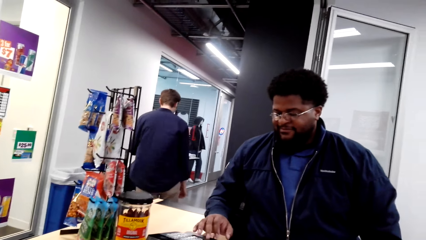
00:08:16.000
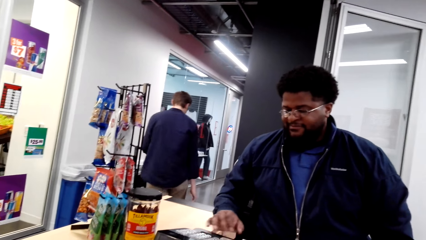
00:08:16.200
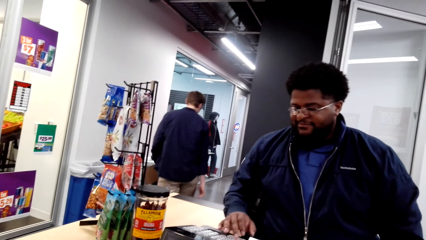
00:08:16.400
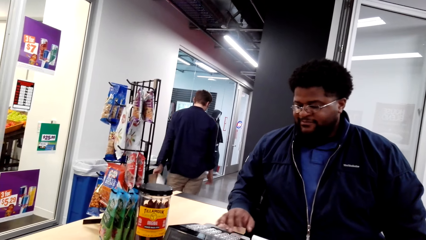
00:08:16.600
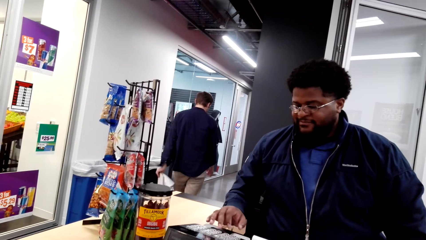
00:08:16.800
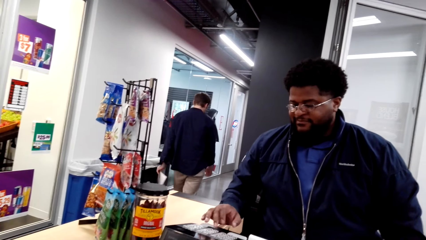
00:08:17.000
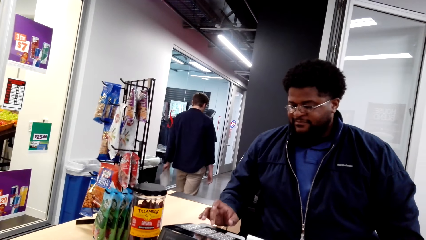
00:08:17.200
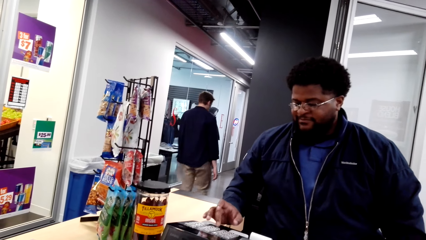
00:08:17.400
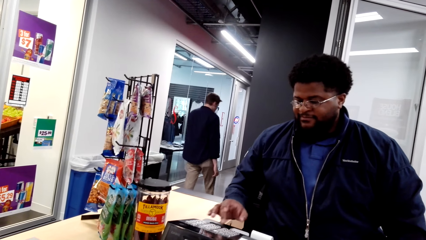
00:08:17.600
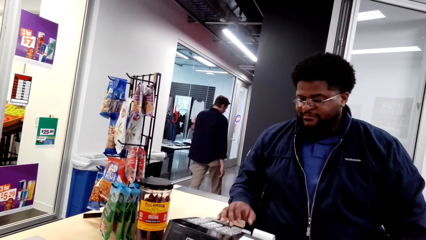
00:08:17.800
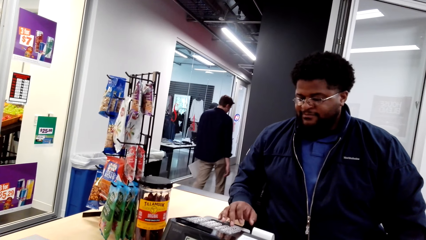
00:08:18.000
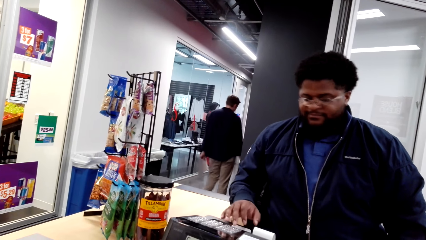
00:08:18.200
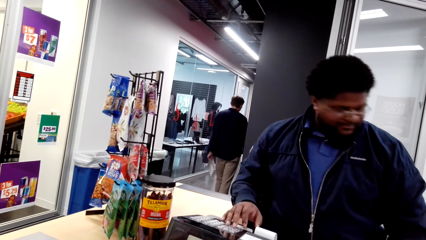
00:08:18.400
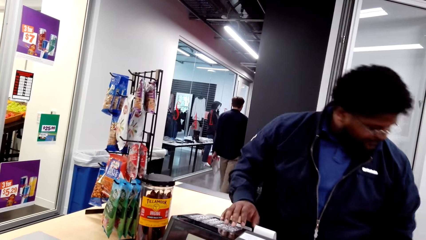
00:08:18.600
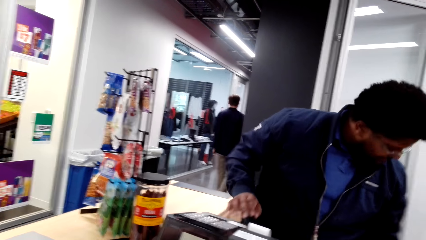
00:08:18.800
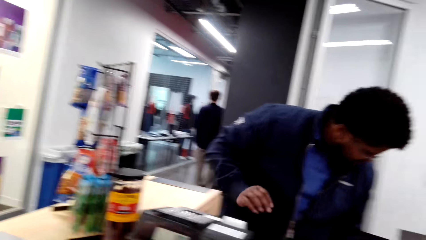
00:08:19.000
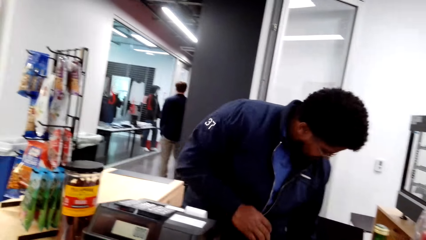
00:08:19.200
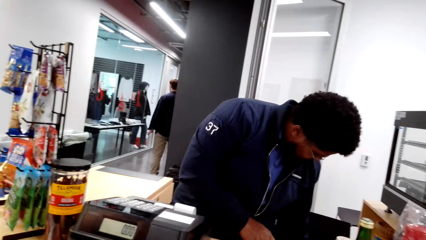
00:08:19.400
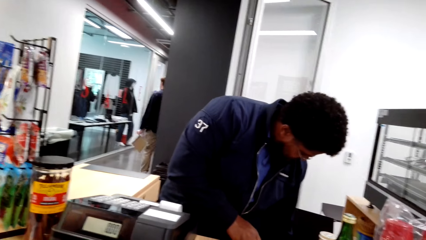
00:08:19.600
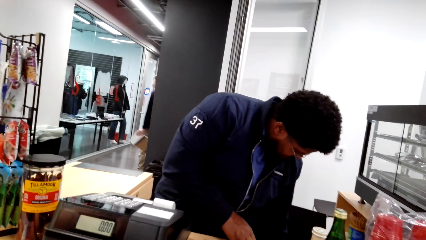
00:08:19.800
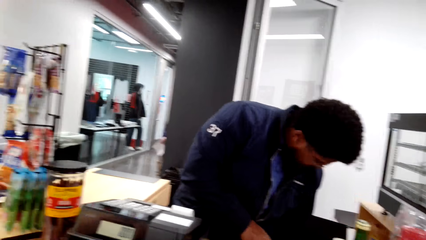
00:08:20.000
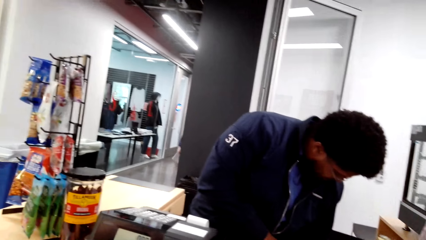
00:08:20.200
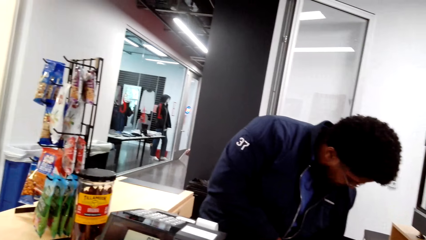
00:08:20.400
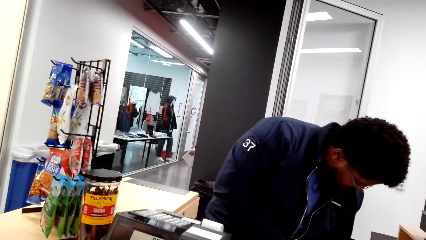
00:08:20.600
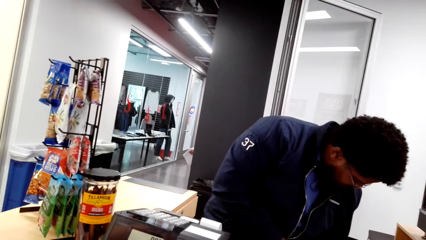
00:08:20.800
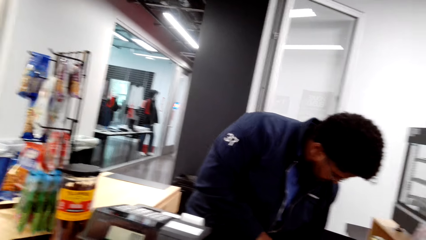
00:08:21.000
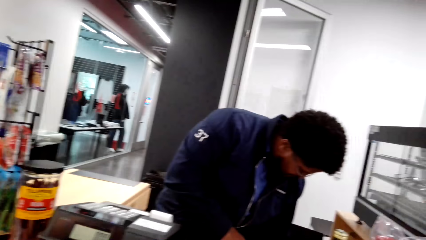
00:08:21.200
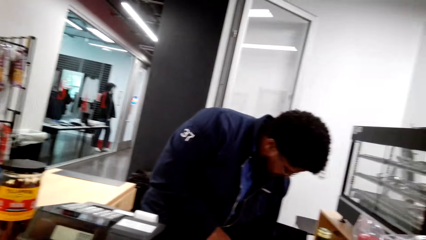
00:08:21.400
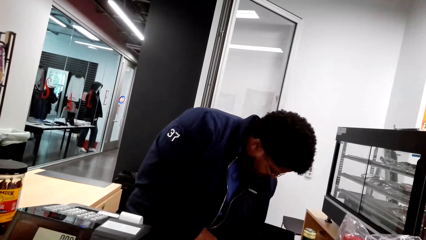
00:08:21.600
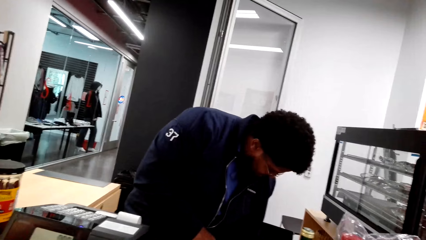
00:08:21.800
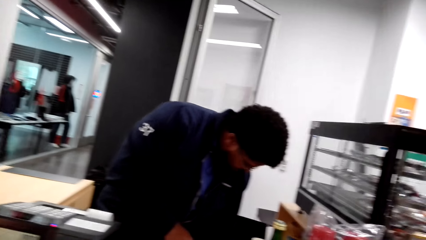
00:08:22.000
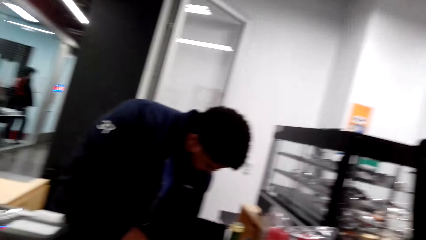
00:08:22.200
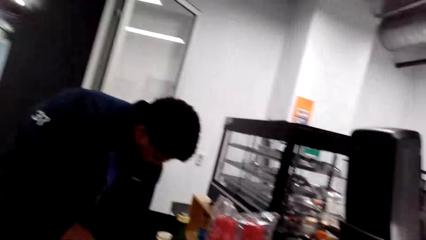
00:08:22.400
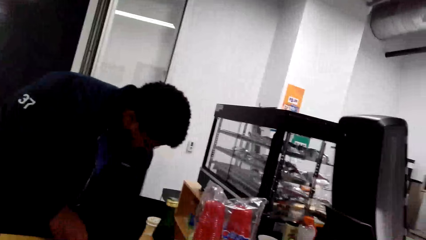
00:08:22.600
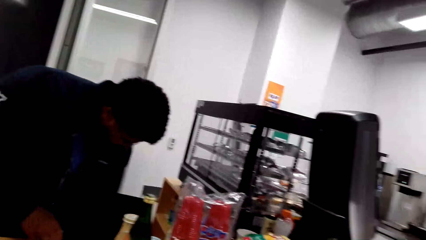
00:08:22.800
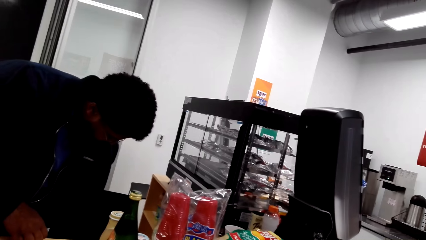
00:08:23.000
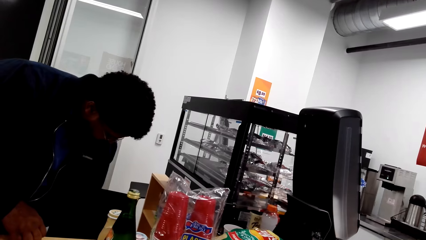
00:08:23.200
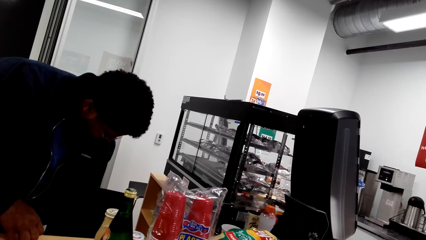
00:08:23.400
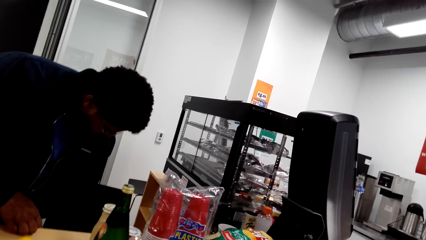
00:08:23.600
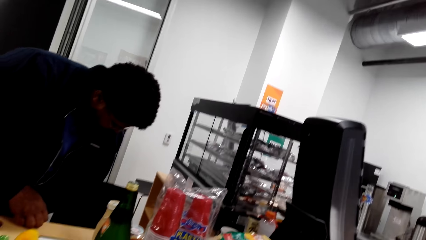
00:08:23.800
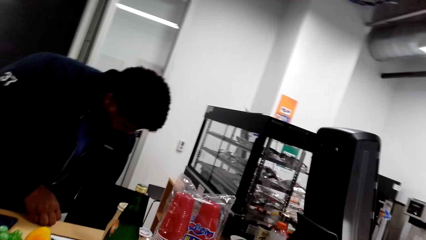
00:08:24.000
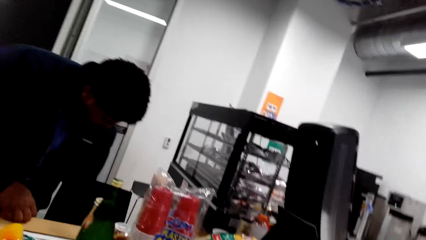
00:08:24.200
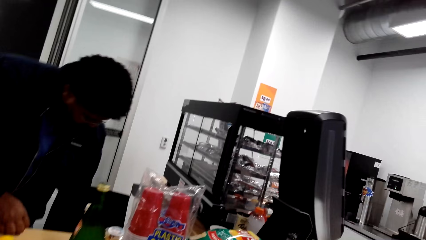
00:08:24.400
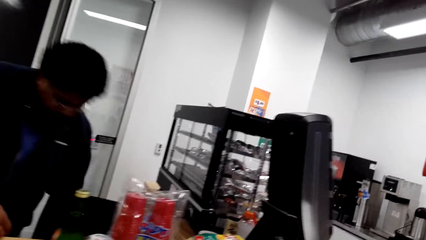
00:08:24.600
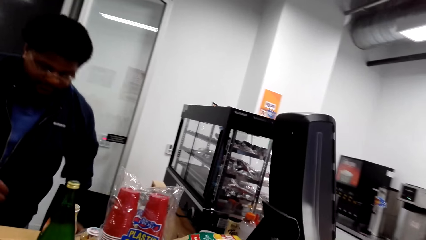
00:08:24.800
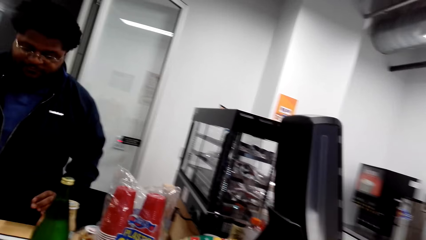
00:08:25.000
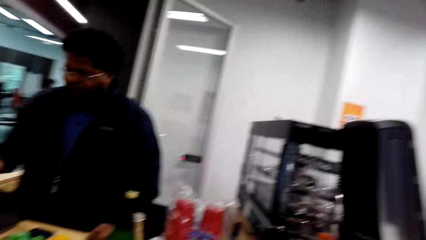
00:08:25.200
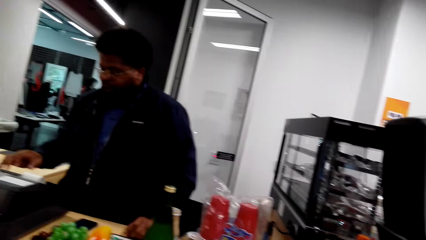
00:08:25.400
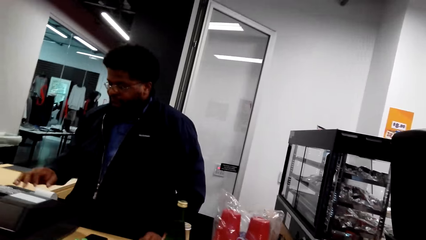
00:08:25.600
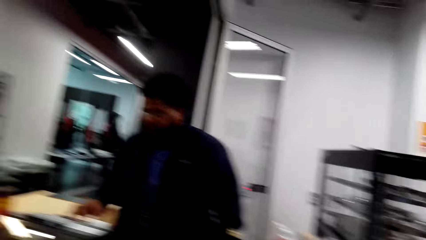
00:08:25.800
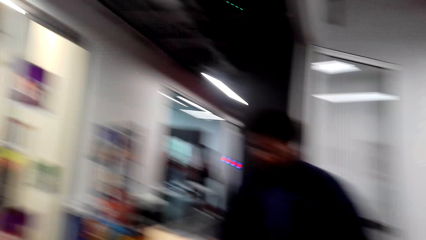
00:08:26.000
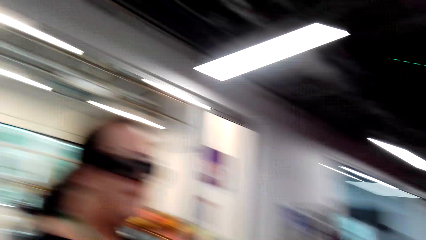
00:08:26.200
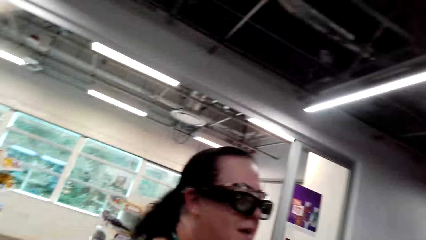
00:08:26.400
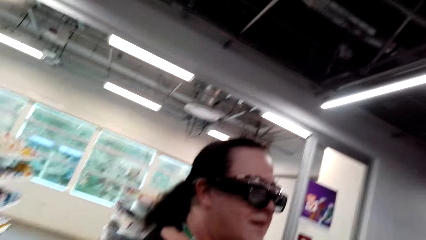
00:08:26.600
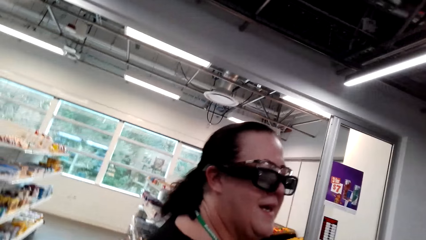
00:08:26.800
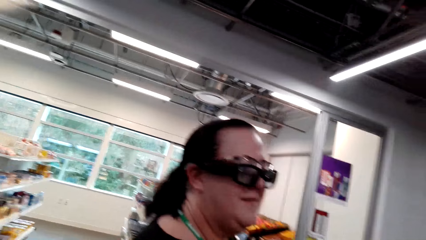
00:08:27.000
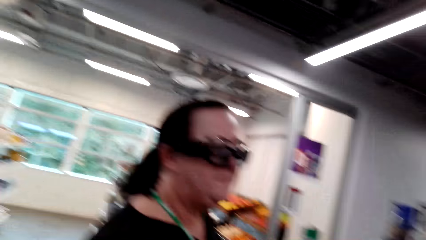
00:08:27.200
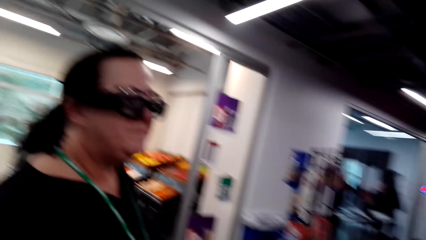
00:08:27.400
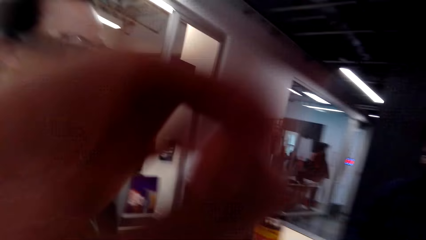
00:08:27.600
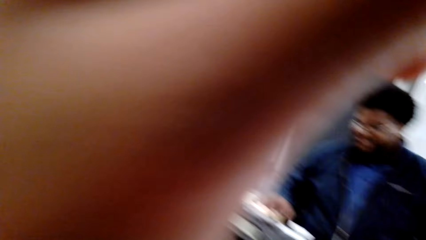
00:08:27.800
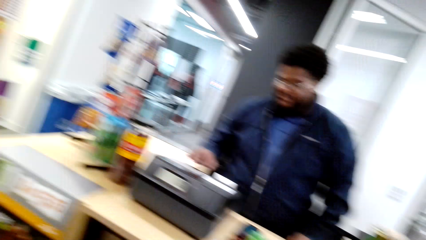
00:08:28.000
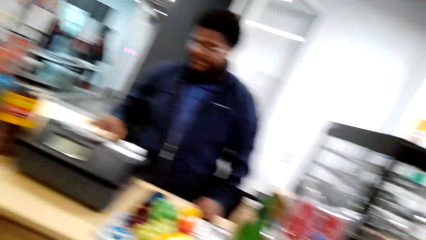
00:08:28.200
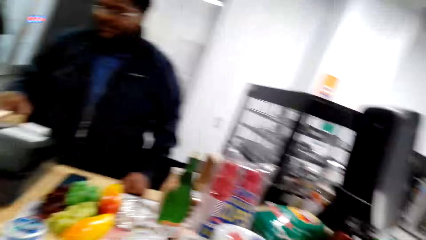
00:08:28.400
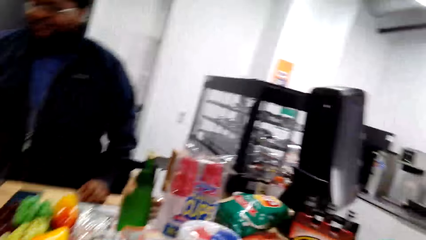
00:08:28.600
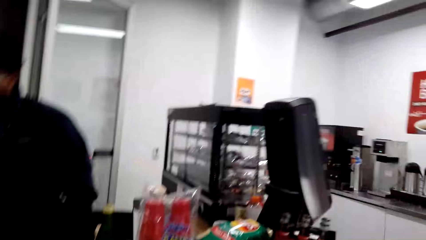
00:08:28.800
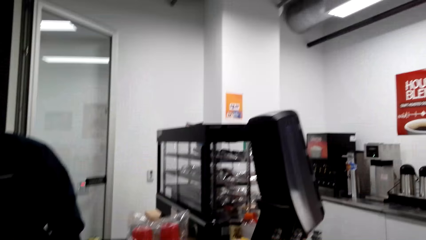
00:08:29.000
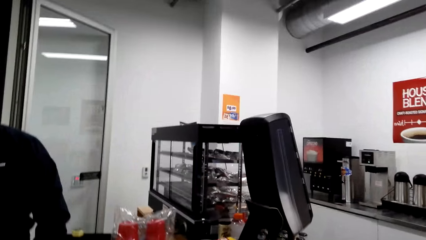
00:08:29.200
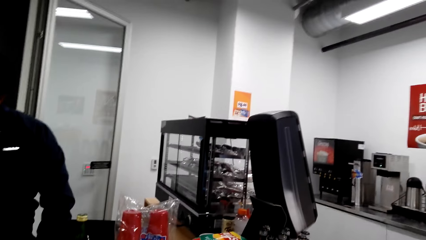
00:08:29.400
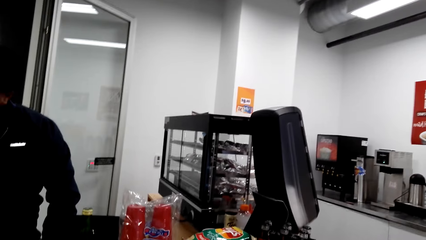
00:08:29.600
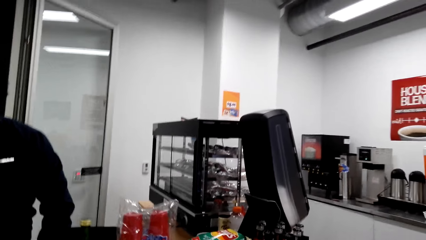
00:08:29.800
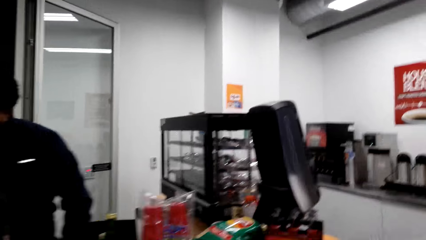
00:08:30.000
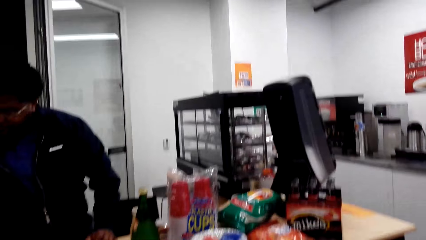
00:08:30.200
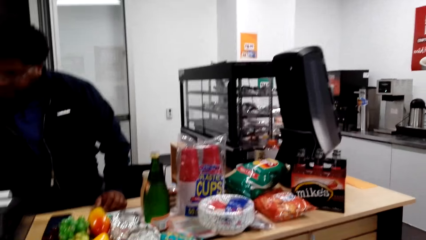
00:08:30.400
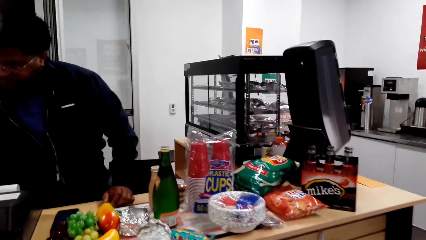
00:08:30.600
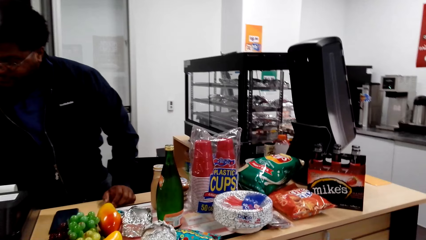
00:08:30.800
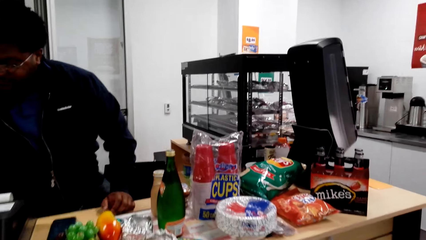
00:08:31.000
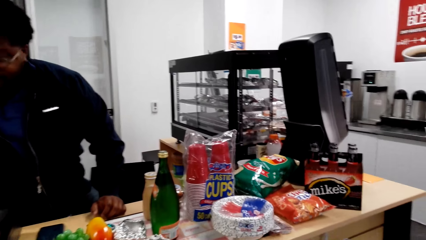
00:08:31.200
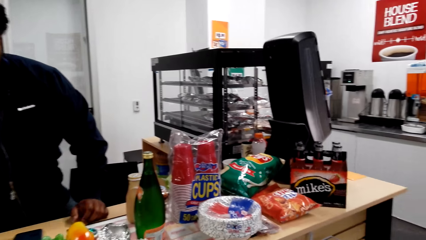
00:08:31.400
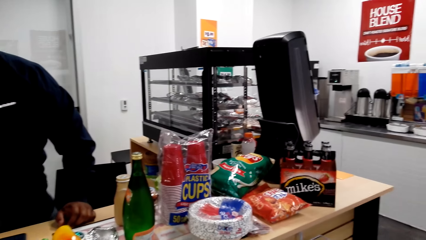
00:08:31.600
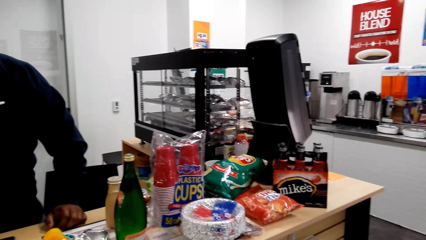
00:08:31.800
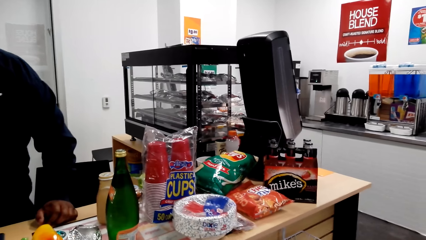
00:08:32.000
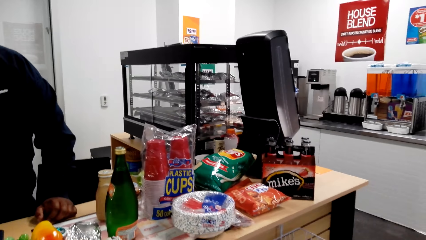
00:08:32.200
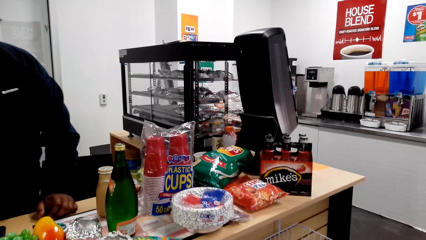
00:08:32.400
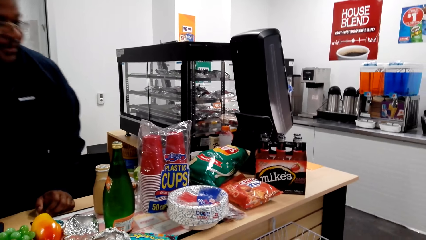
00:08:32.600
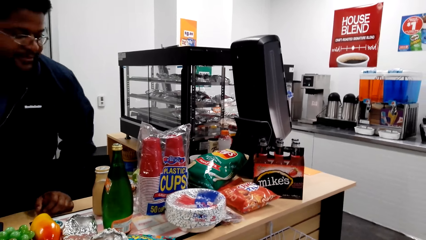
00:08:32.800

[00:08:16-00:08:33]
A man walks around the shop. Another man looks at something. The camera wearer converses with the second man. They look at a woman. They look around the supermarket.
